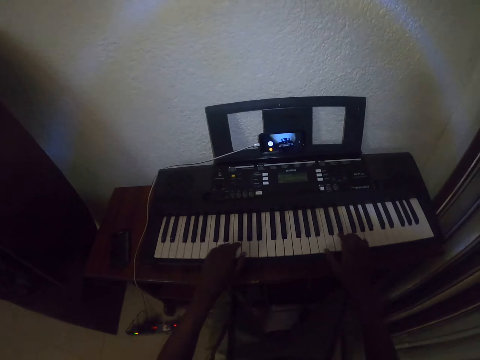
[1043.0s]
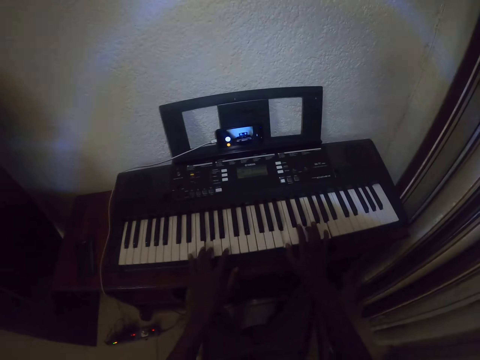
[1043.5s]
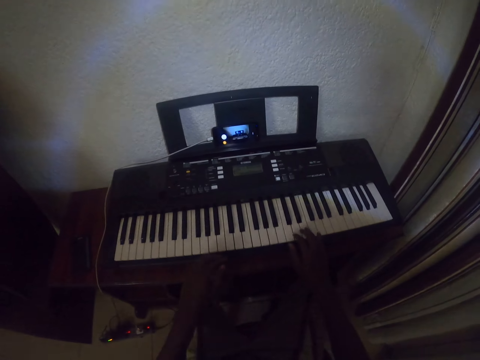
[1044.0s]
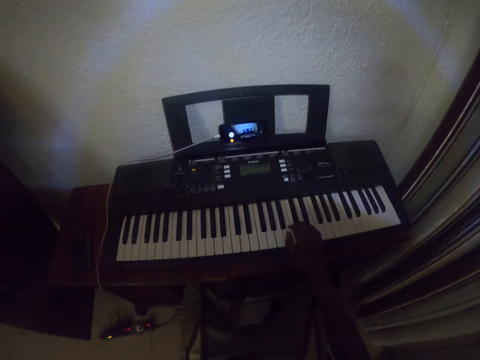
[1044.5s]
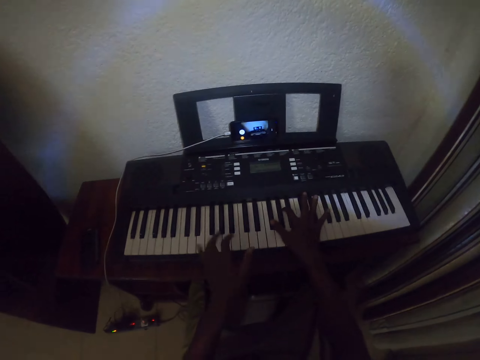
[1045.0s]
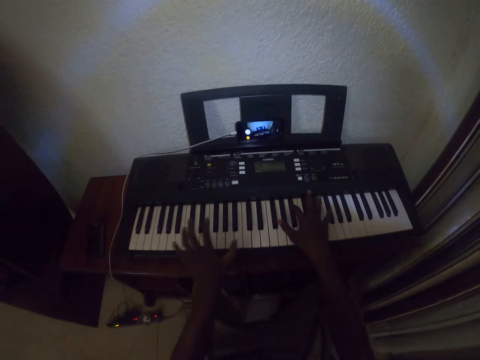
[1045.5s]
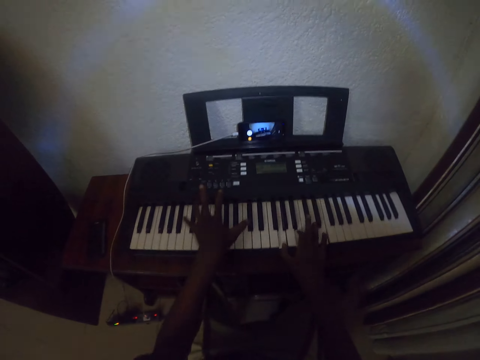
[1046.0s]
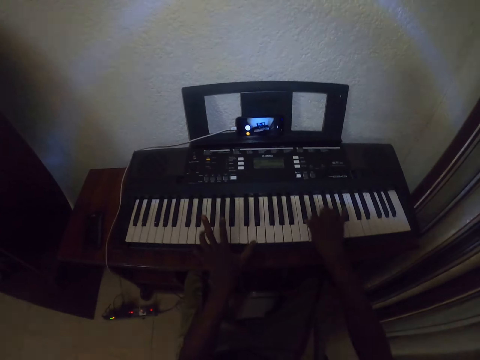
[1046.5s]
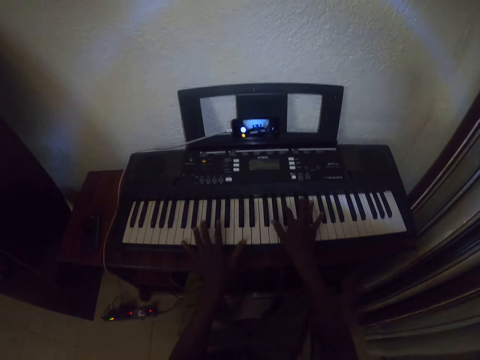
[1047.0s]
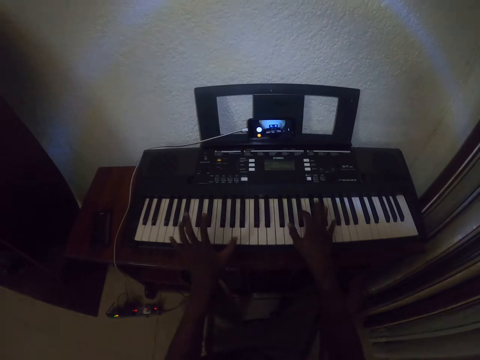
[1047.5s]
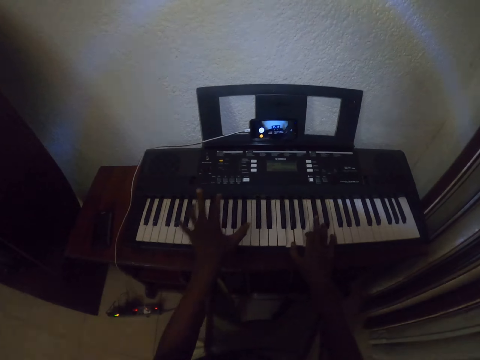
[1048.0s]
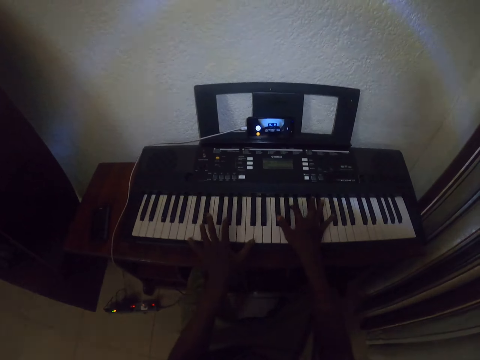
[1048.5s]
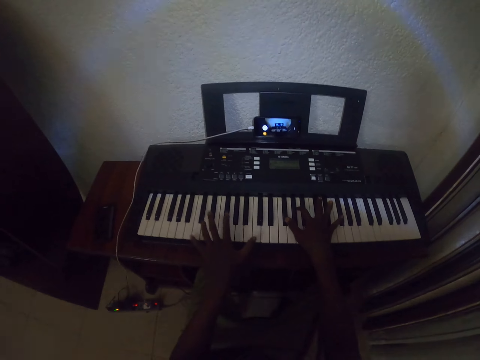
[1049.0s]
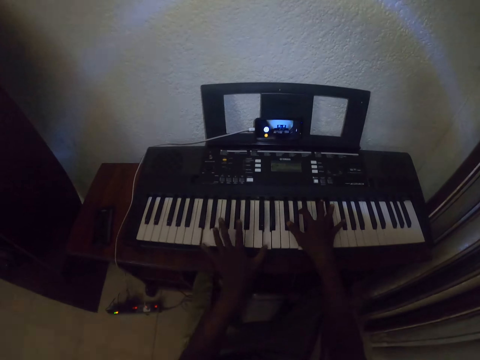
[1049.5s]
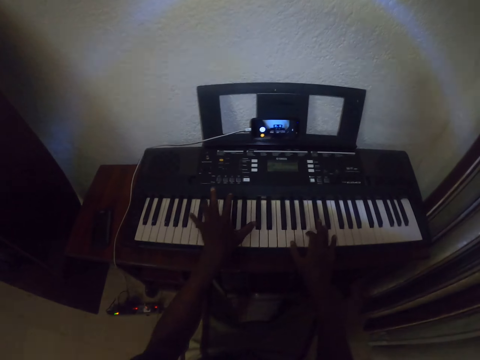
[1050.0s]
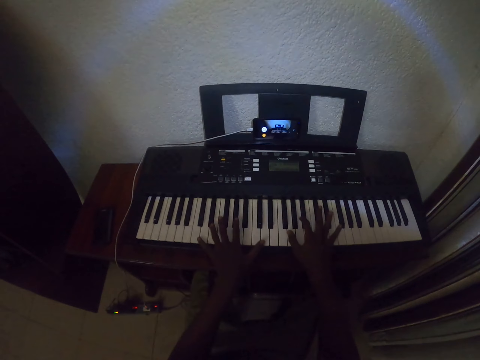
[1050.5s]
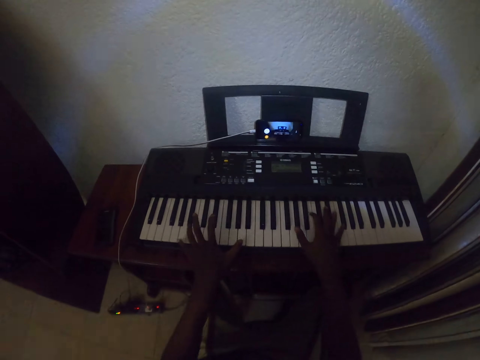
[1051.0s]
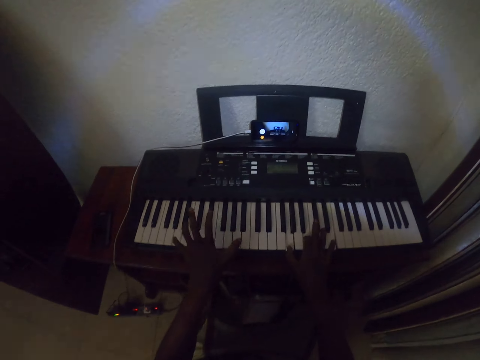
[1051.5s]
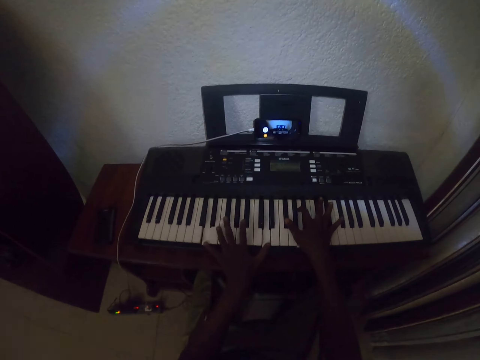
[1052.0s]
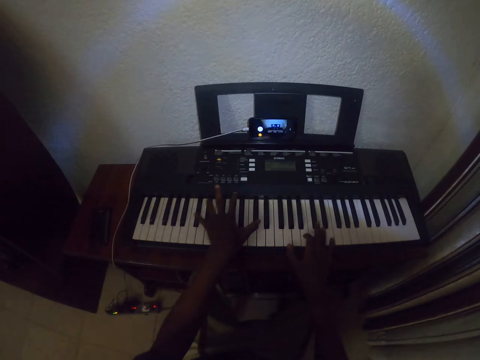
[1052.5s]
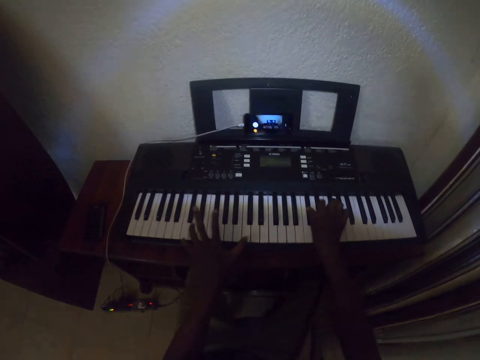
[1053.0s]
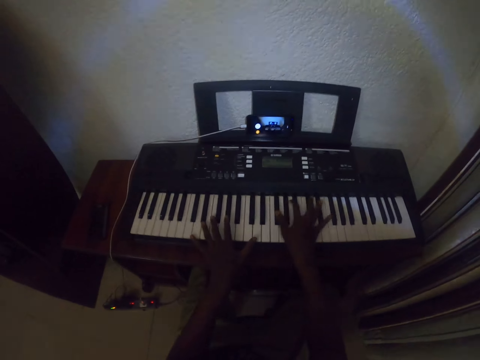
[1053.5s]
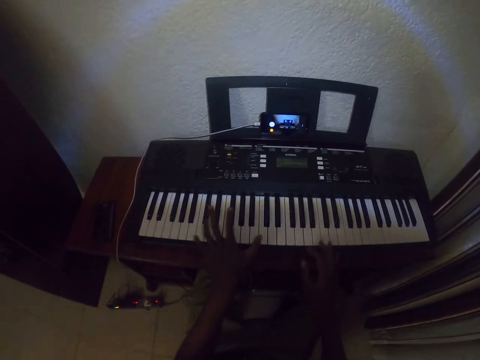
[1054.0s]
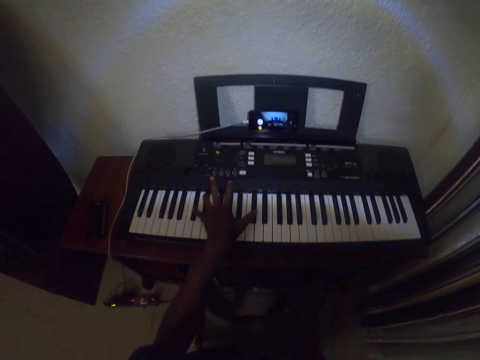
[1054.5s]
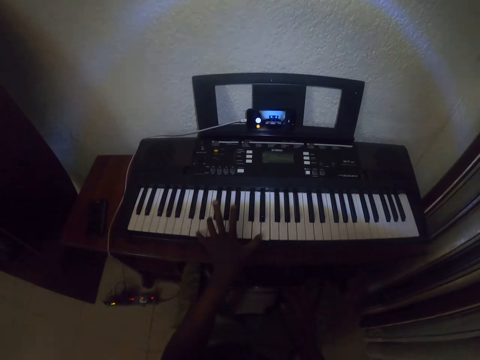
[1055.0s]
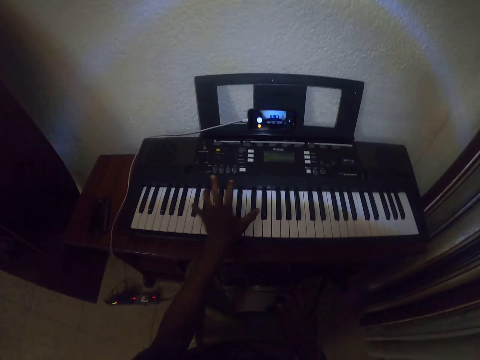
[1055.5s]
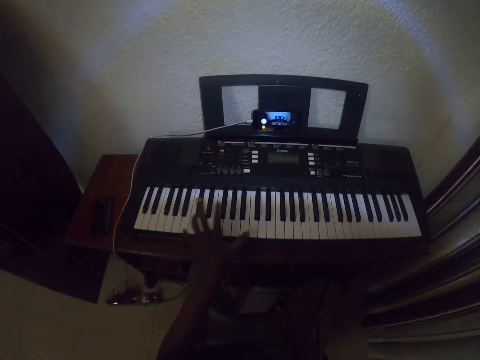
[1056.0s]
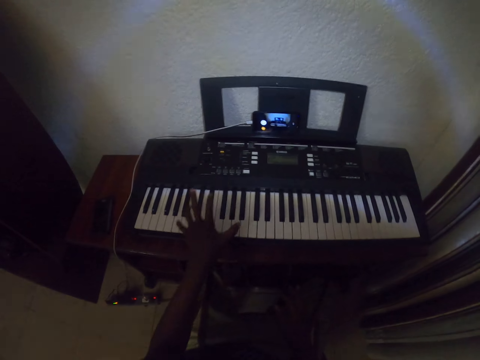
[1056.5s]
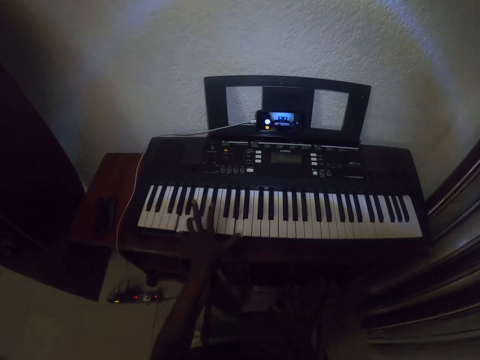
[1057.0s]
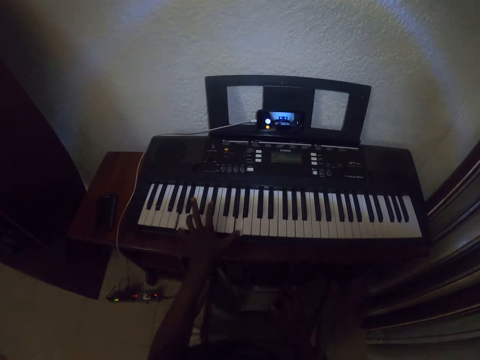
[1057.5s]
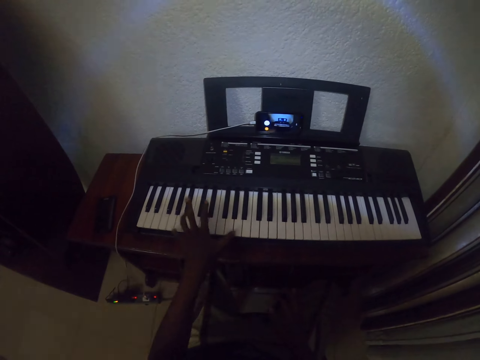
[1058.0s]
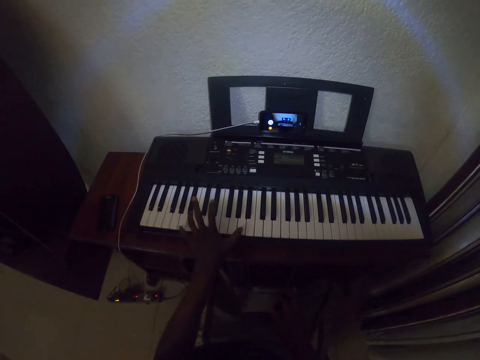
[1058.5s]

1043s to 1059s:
The camera wearer places a hand on his lap. He places a hand on a keyboard. He plays a piano. He places a hand on his lap. He plays the piano with the left hand.

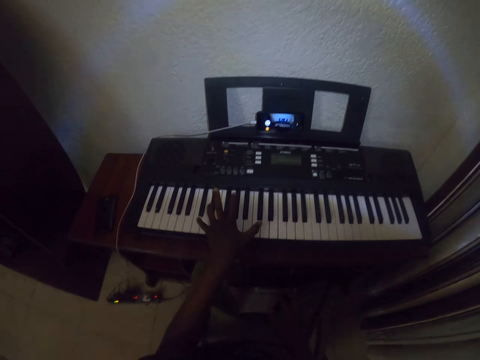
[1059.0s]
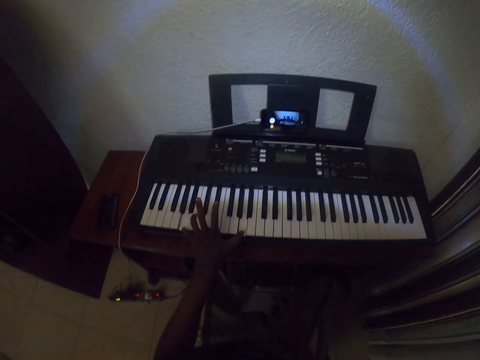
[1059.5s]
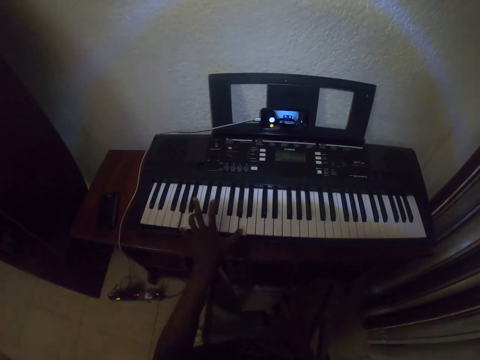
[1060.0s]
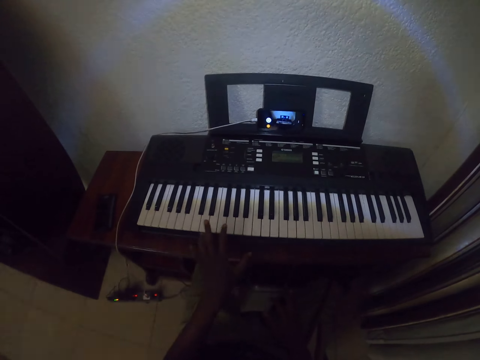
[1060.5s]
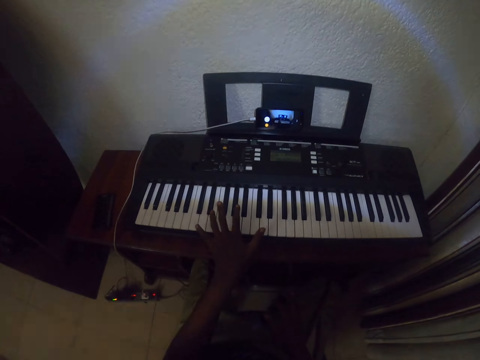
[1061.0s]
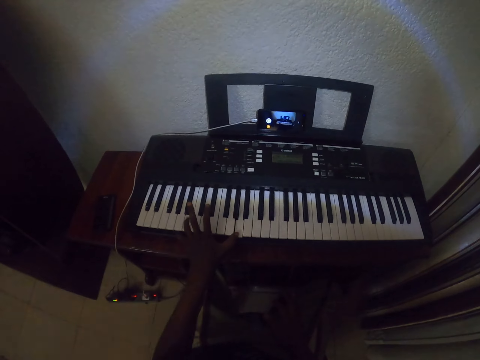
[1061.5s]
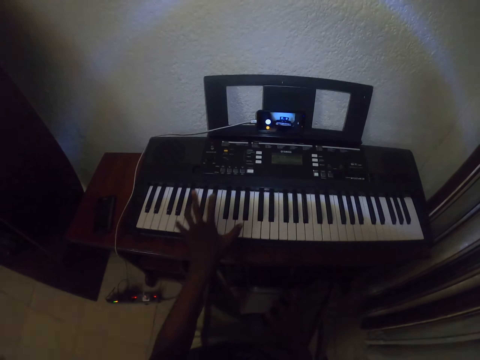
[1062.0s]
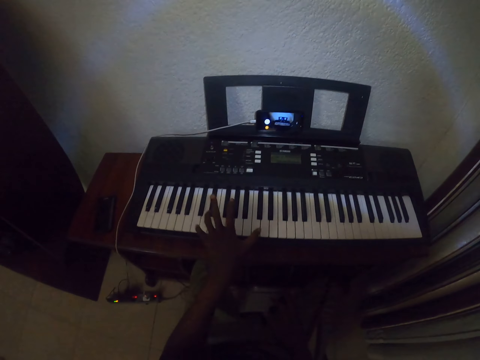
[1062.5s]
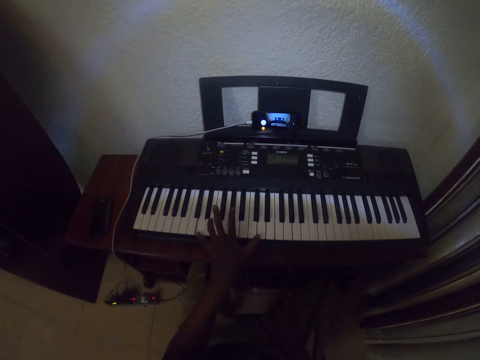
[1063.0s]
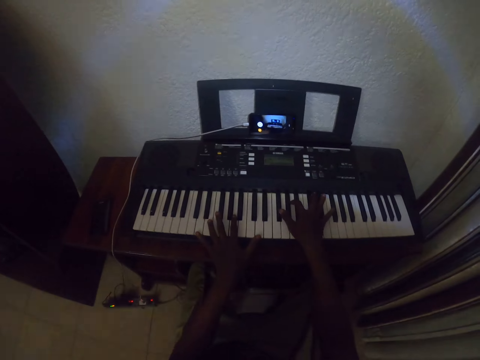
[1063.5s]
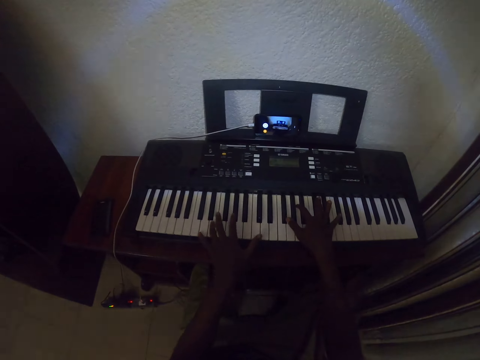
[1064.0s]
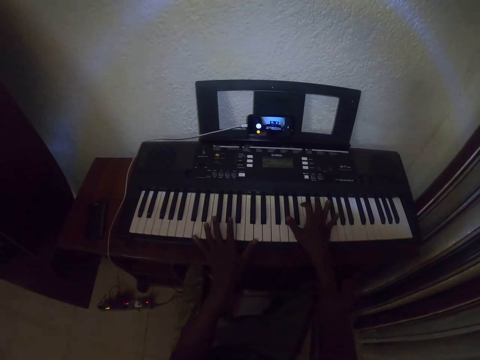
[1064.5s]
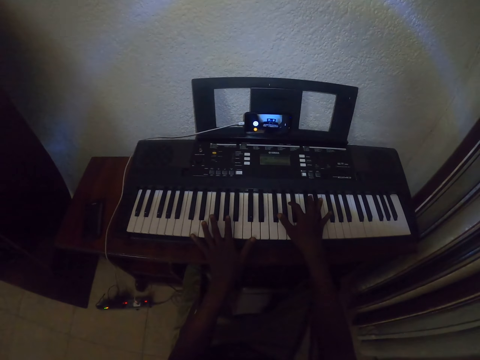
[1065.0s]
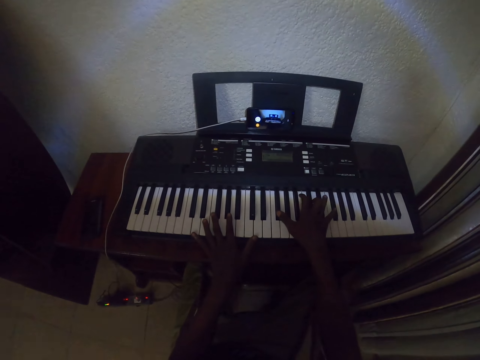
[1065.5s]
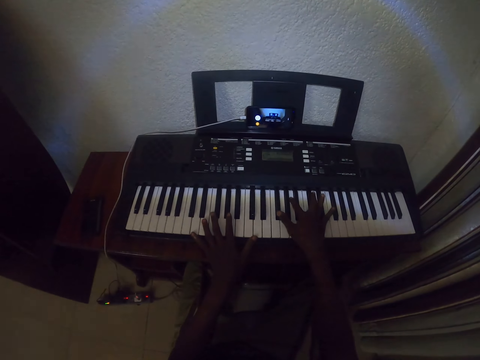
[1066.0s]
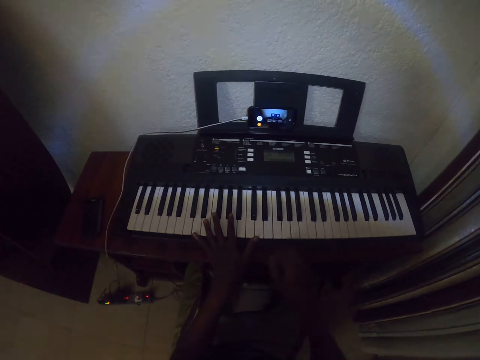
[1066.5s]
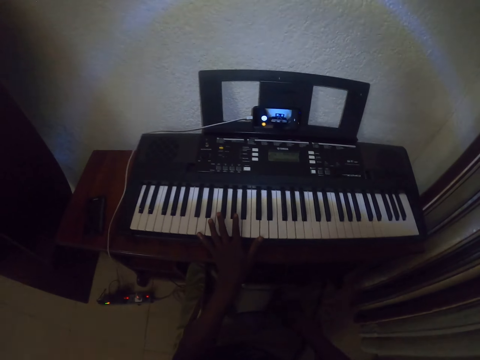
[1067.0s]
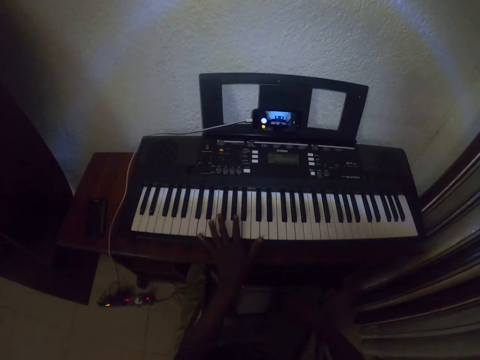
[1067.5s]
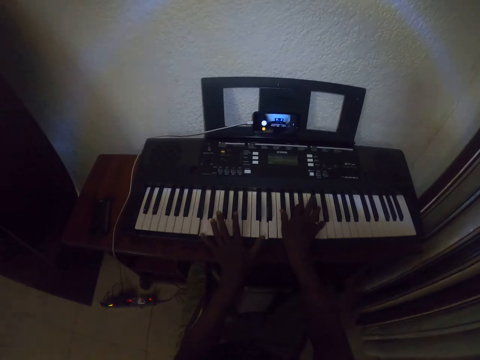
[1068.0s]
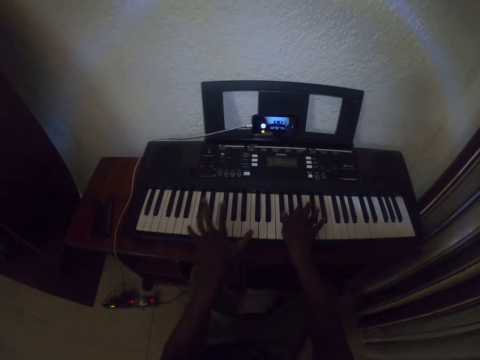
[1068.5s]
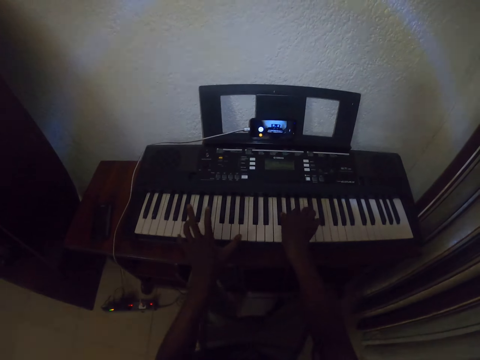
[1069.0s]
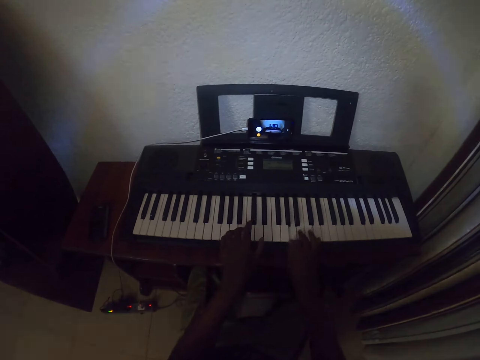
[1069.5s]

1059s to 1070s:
The camera wearer places a hand on a keyboard. They play a piano.
